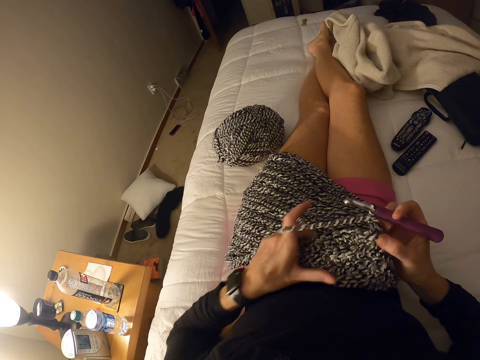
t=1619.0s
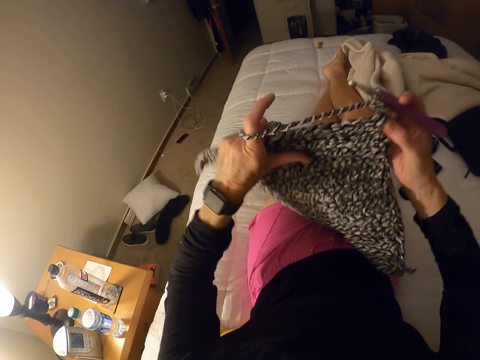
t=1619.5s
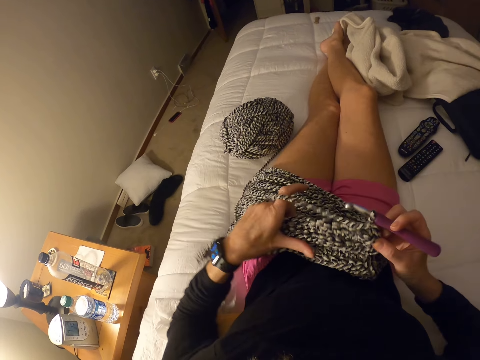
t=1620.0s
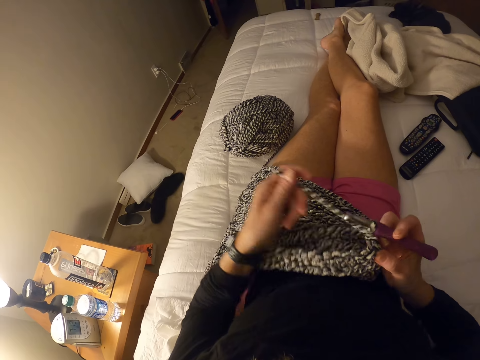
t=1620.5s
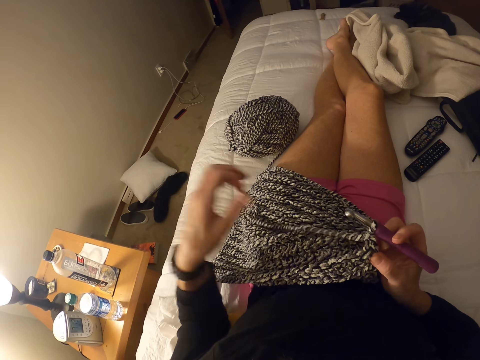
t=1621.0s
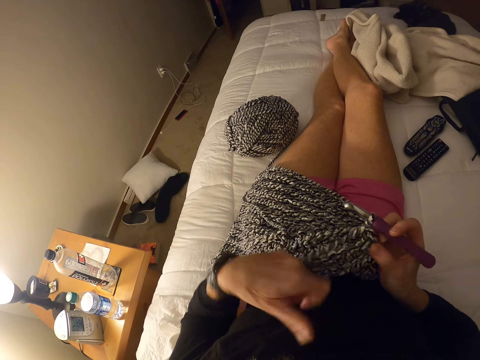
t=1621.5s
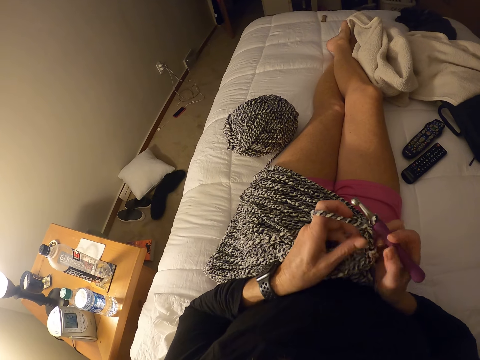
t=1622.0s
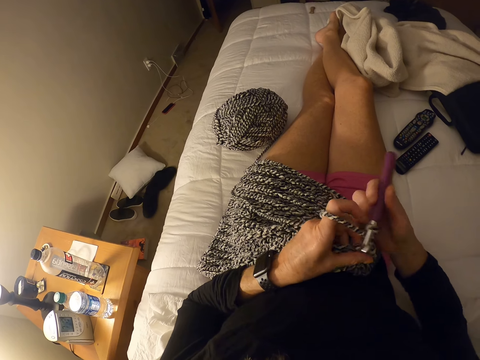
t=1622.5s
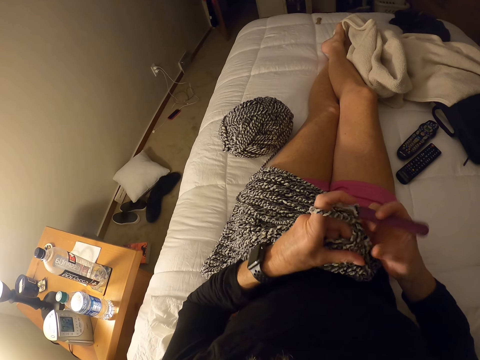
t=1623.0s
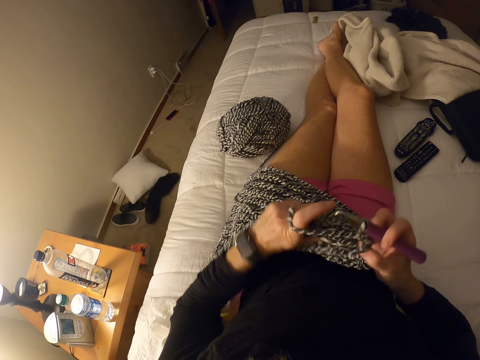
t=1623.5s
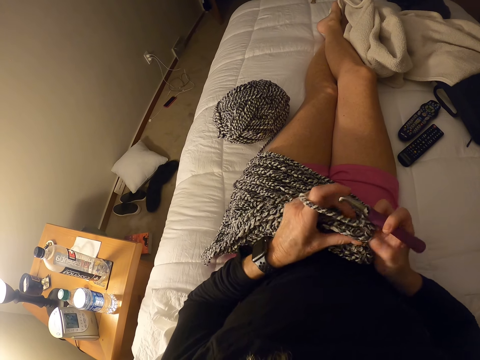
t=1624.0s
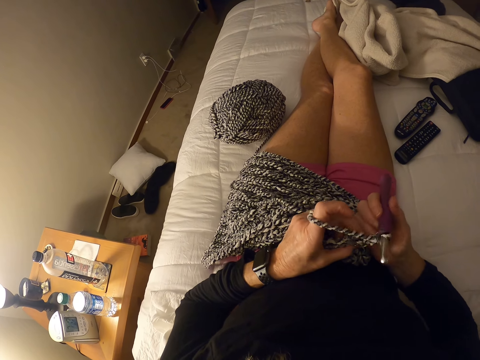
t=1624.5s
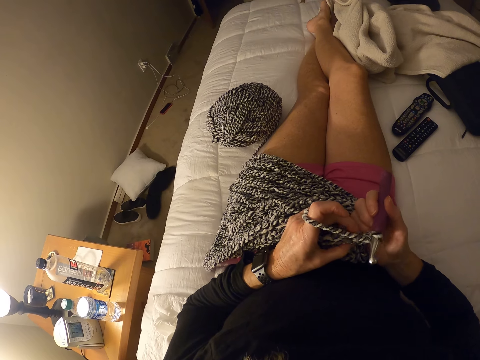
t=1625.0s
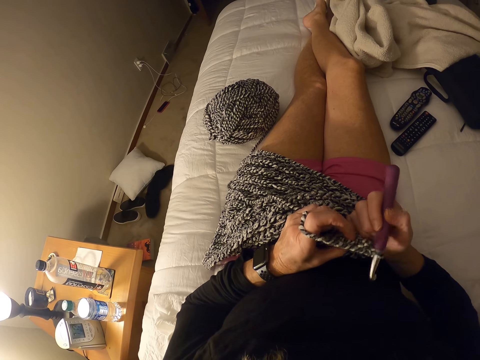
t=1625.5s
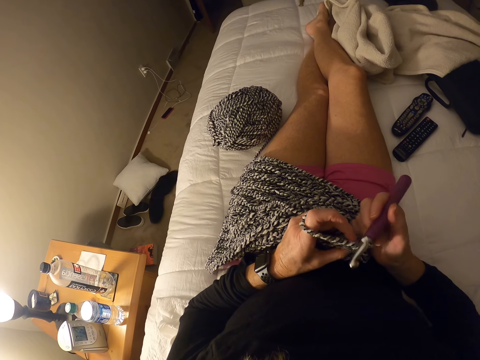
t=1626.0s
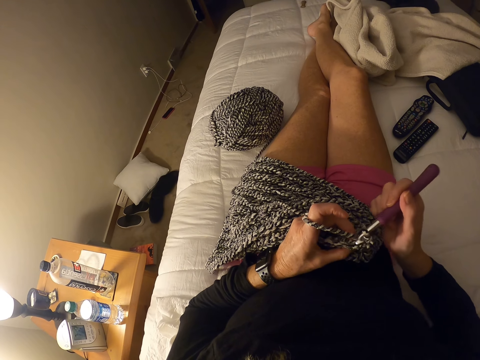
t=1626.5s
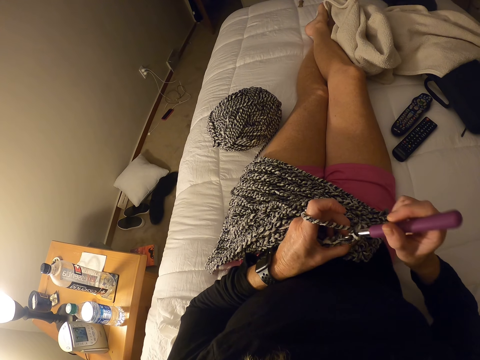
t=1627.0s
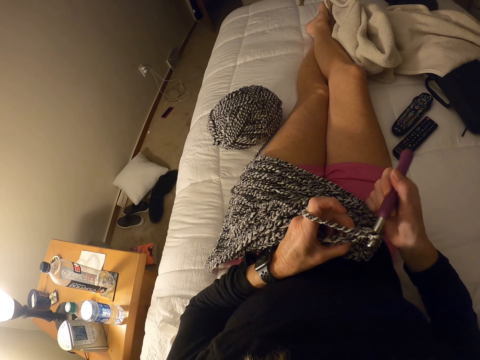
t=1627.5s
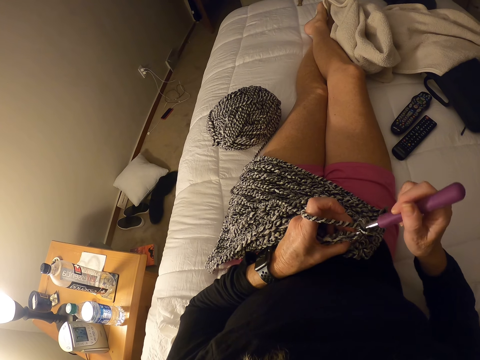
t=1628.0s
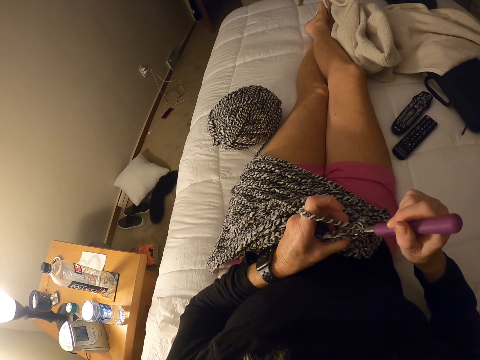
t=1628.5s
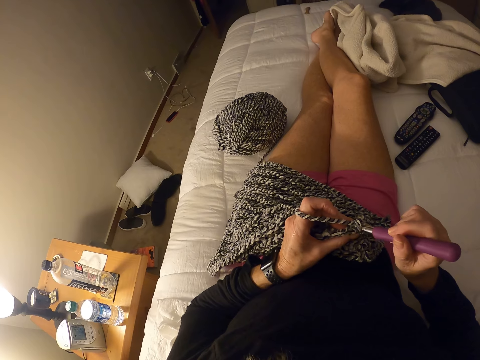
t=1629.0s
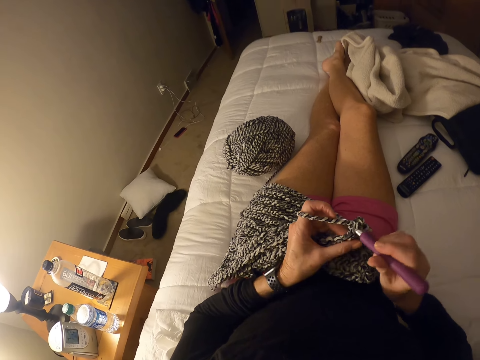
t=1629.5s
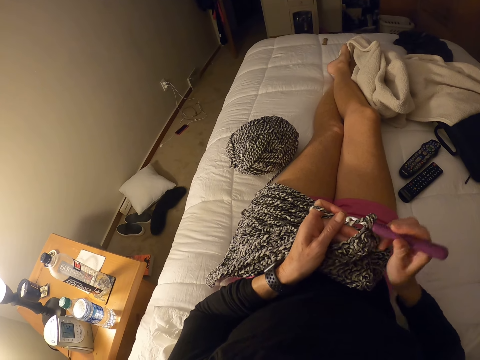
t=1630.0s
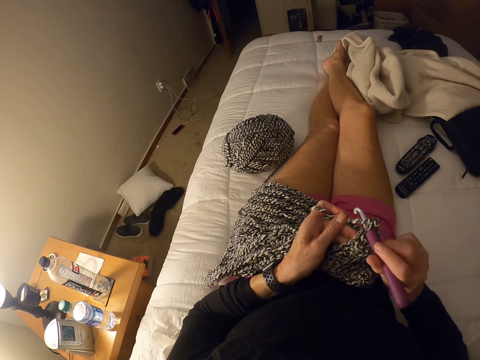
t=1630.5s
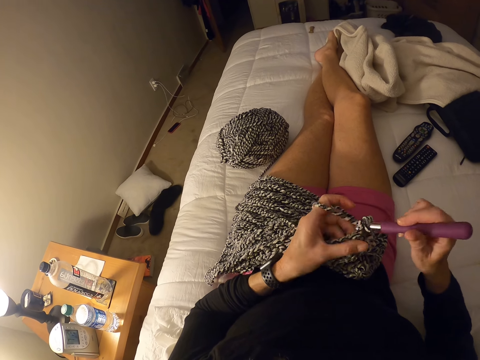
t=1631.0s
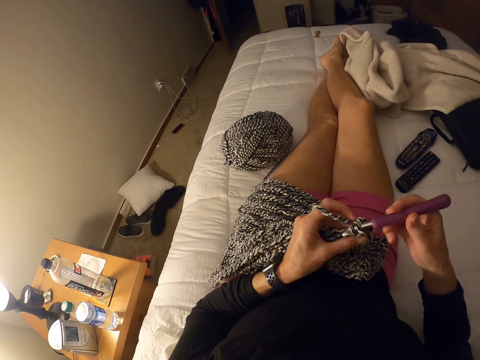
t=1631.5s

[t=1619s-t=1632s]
The camera wearer raises the garment up. She lays the garment down on her lap. She knits the garment using a knitting needle. She crochets with yarn.

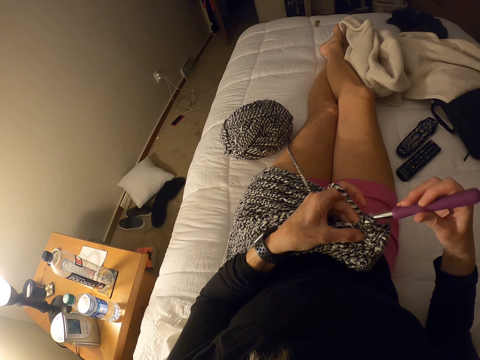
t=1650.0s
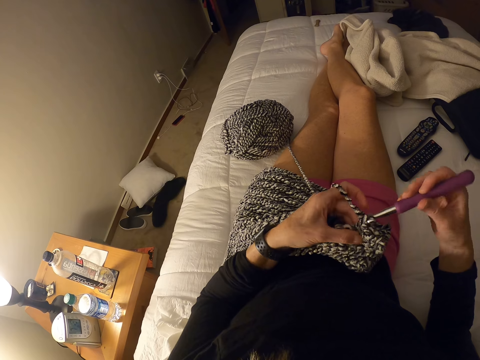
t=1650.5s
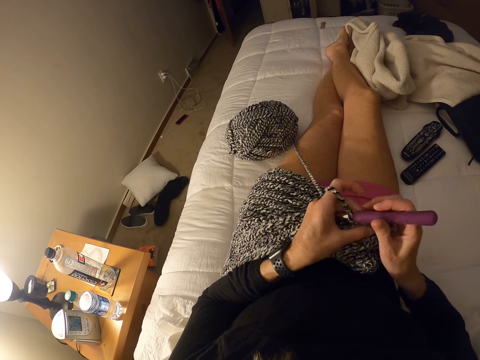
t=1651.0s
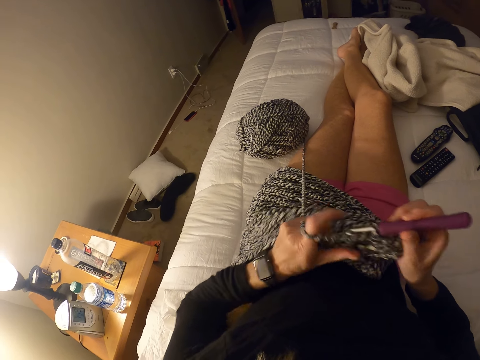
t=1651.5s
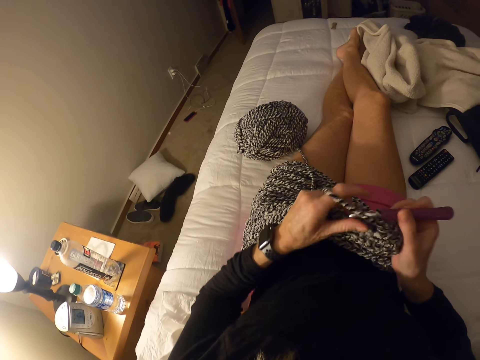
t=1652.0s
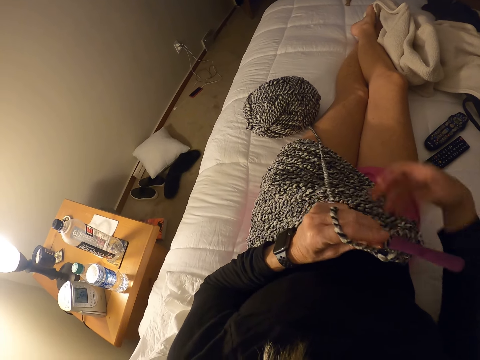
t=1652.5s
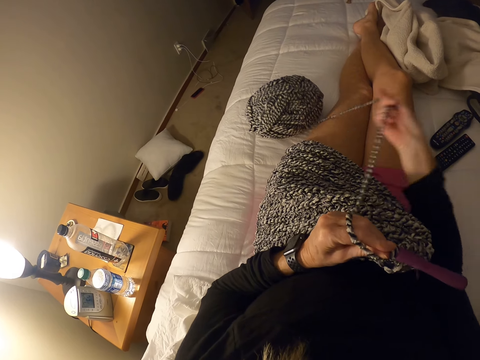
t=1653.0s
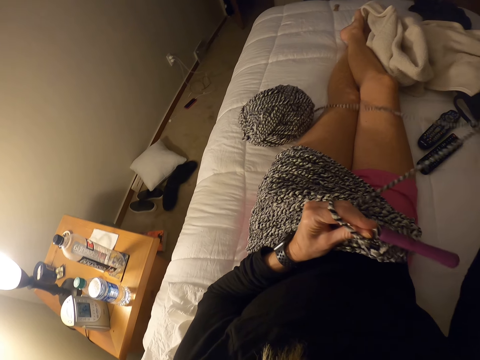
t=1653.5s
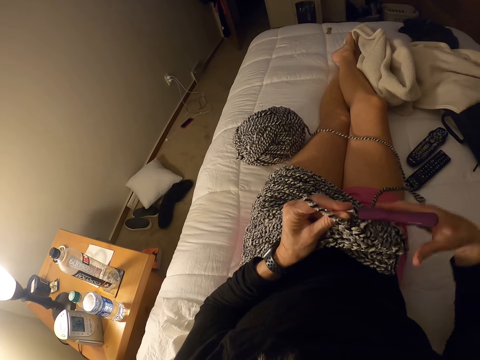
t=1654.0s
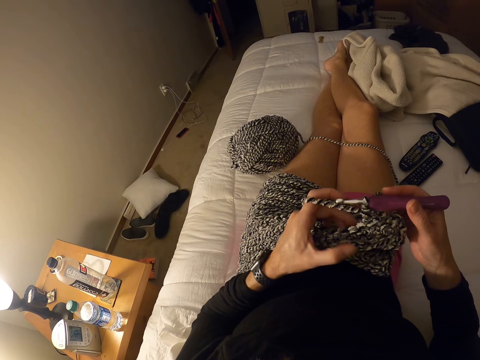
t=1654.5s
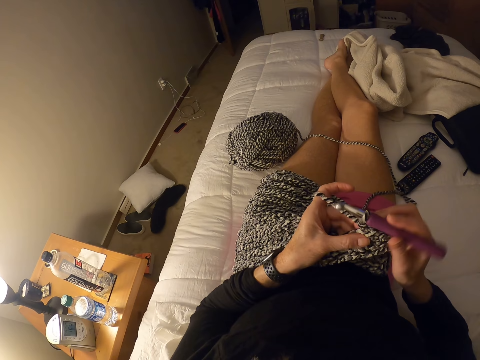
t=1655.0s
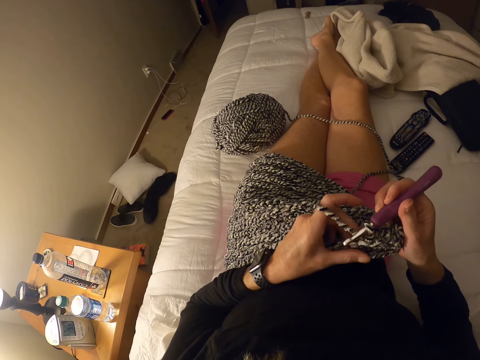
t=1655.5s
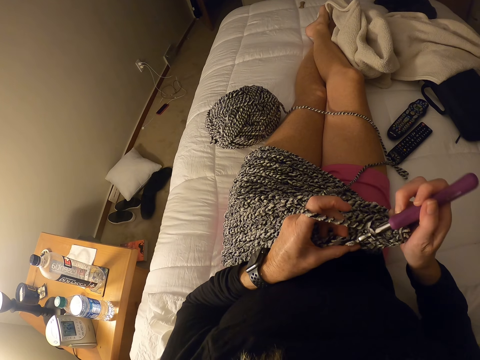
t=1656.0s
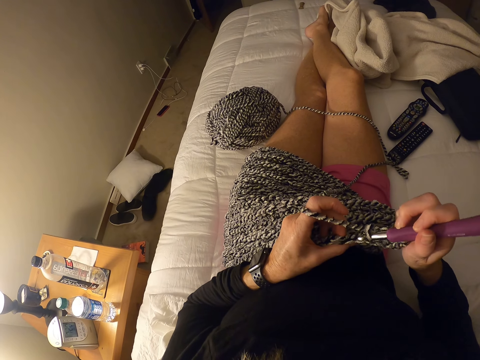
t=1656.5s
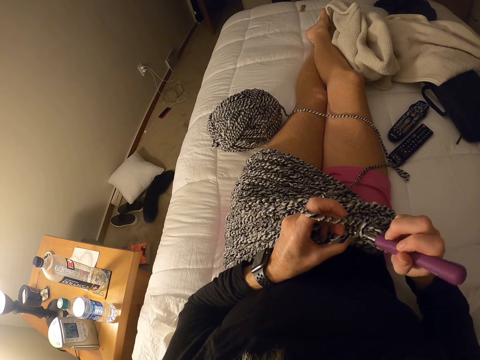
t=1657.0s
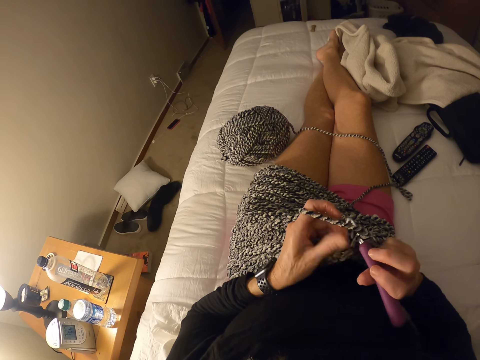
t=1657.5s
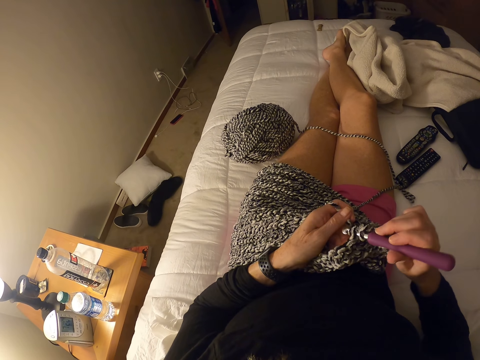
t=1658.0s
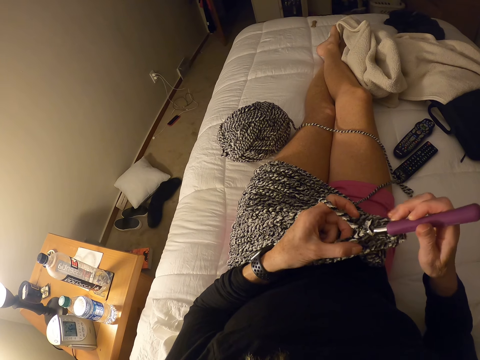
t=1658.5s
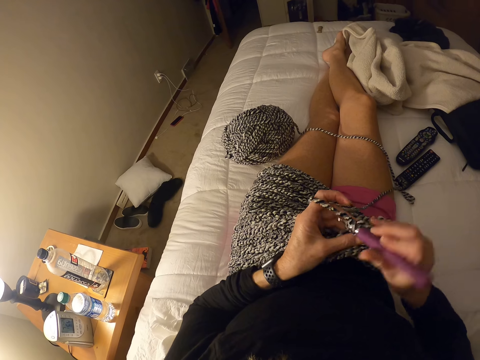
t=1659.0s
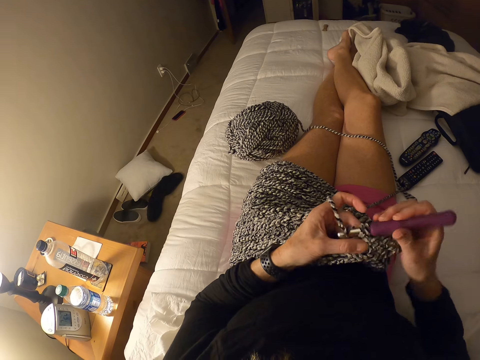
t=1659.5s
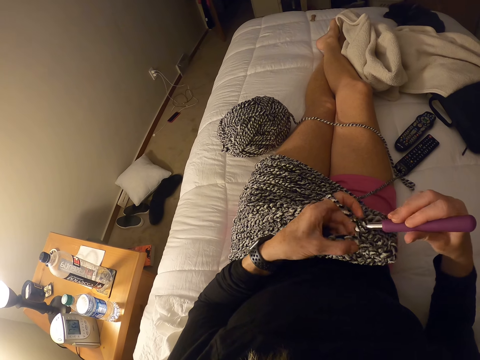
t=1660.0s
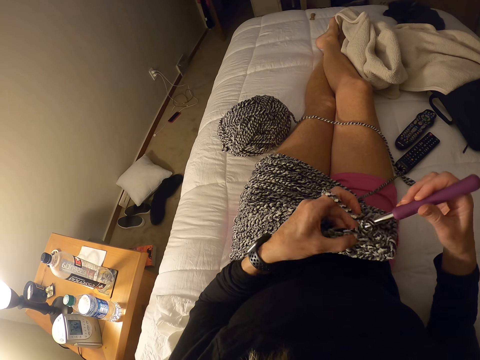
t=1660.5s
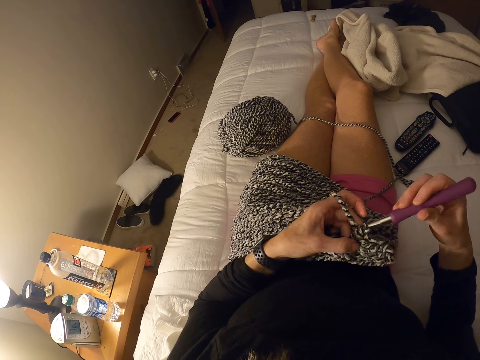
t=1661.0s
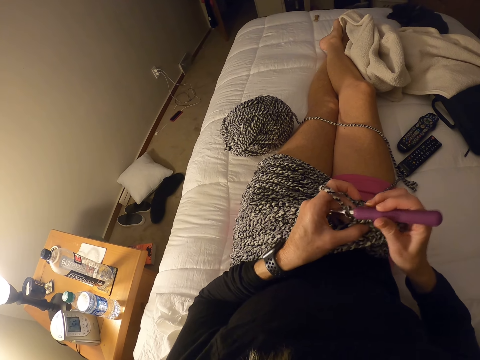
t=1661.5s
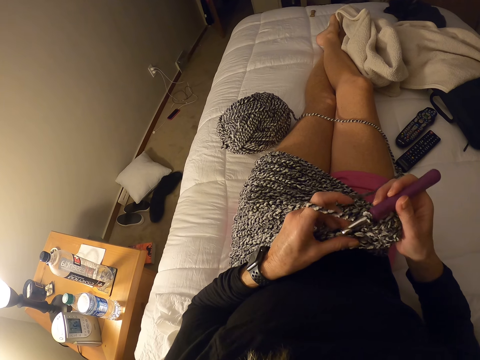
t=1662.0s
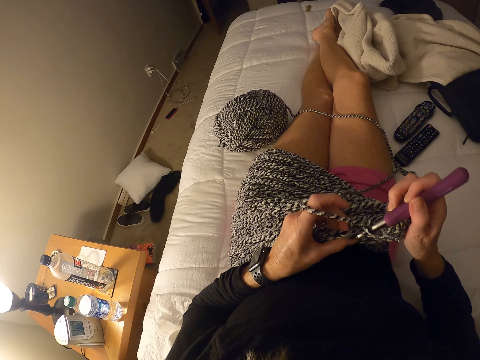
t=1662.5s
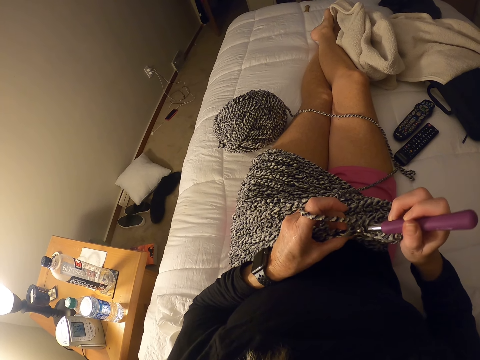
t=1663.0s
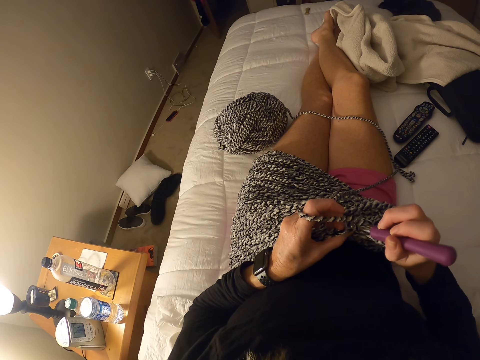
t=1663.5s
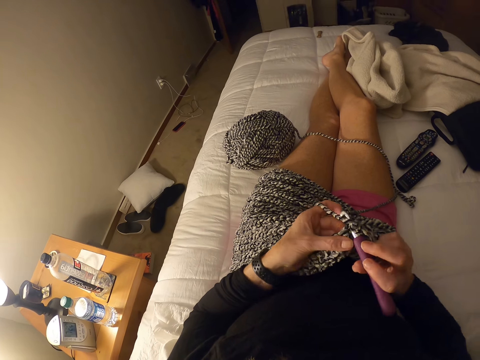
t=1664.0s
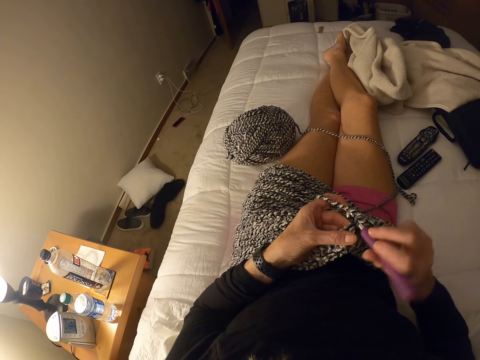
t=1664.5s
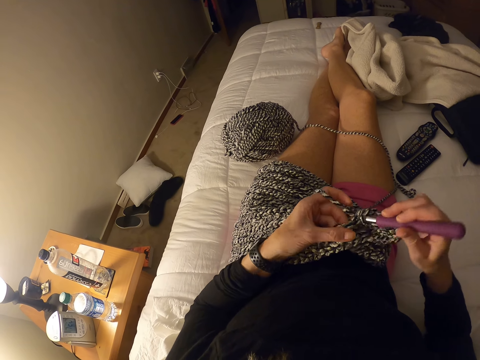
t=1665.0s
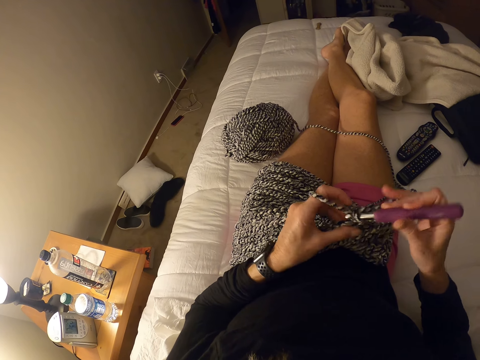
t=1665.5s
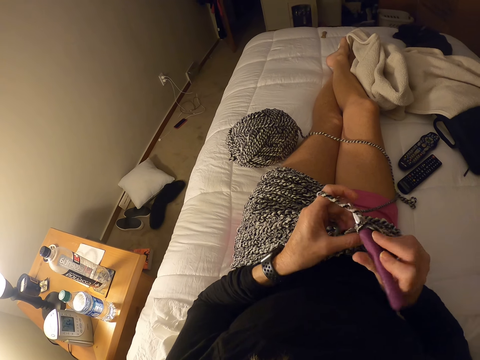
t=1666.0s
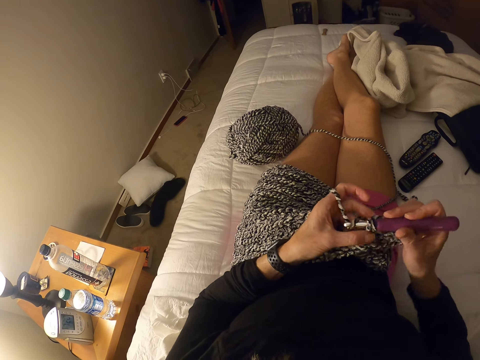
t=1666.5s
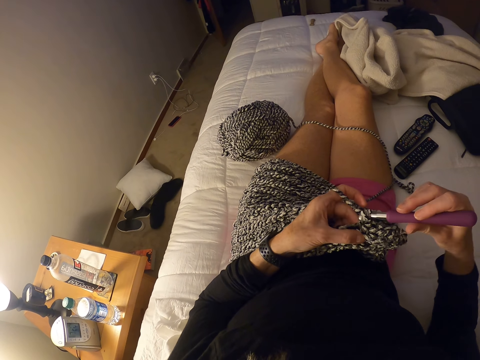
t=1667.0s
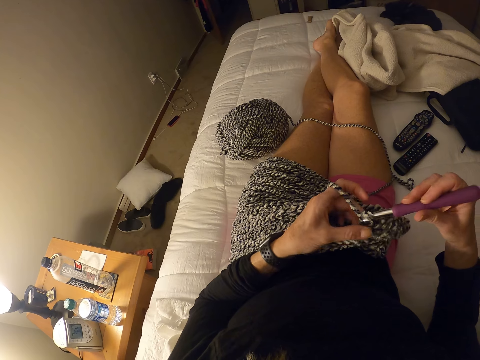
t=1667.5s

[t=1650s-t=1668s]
The camera wearer adjusts the cloth. They adjust the yarn. They pull the yarn with the right hand. They start knitting.
